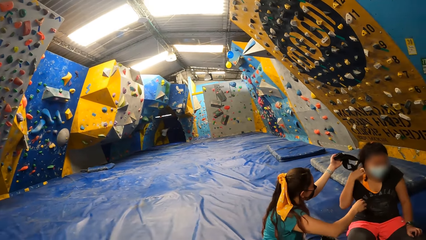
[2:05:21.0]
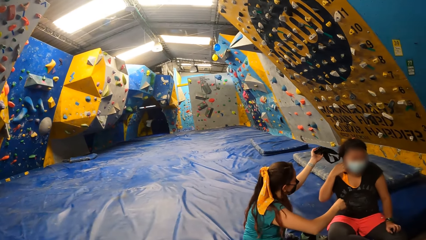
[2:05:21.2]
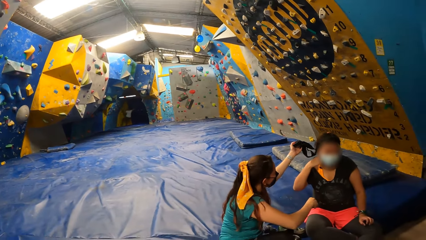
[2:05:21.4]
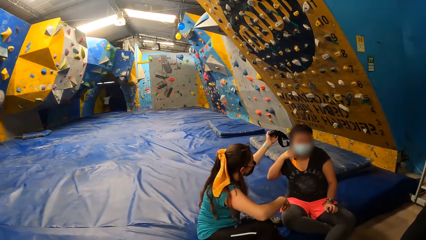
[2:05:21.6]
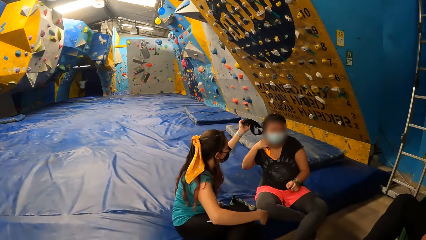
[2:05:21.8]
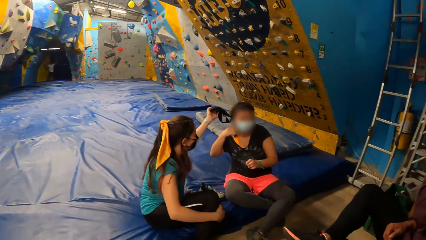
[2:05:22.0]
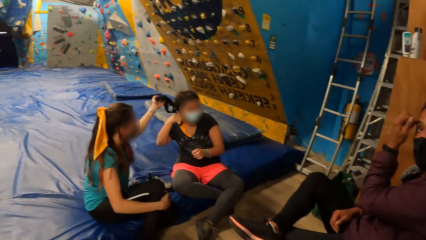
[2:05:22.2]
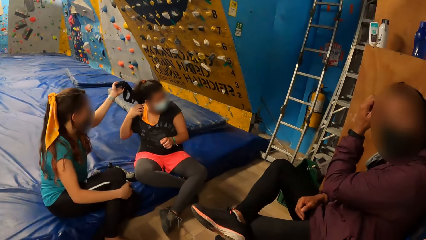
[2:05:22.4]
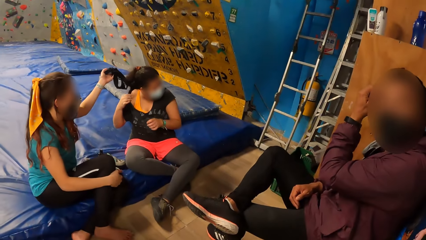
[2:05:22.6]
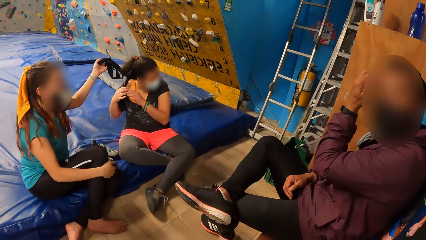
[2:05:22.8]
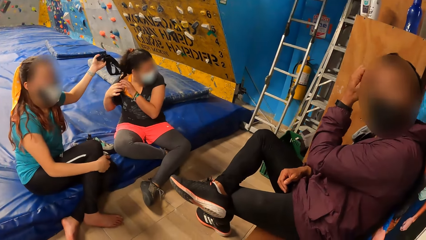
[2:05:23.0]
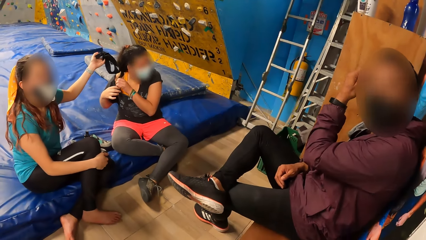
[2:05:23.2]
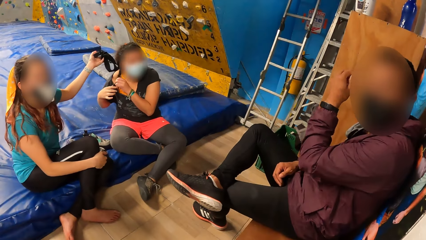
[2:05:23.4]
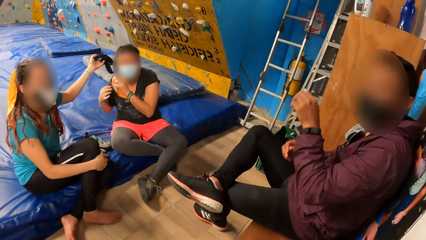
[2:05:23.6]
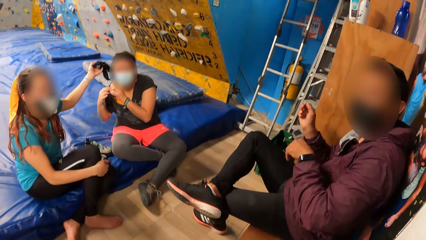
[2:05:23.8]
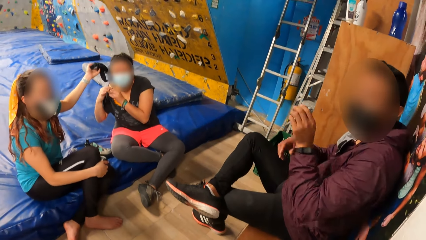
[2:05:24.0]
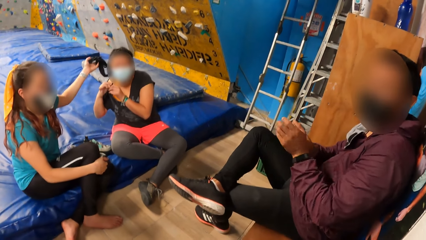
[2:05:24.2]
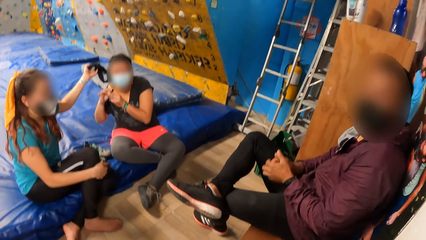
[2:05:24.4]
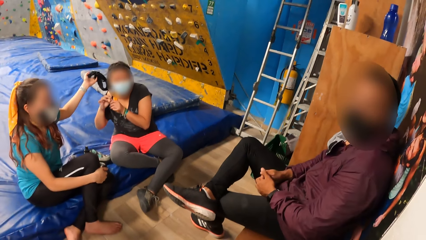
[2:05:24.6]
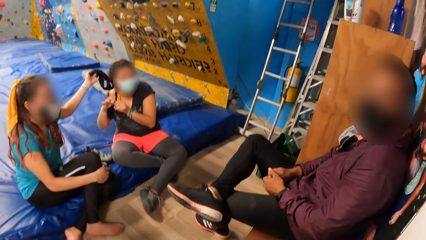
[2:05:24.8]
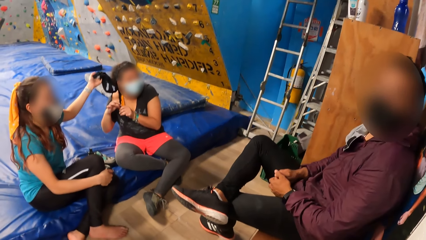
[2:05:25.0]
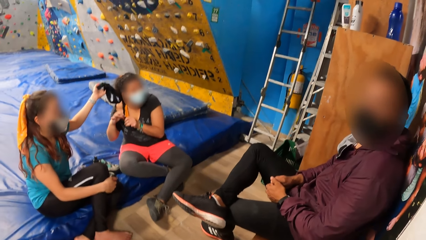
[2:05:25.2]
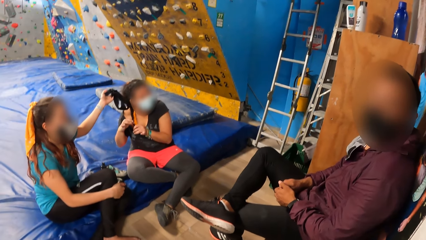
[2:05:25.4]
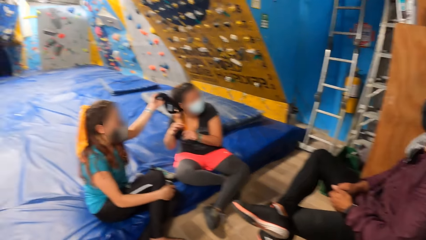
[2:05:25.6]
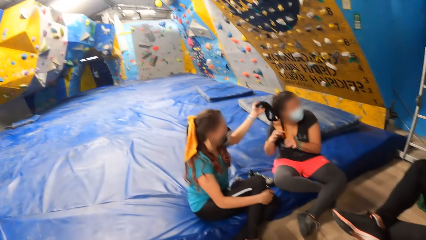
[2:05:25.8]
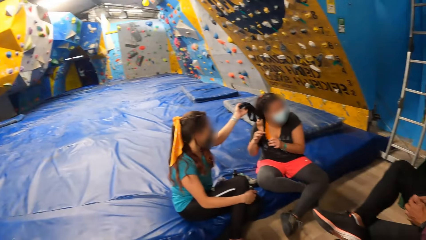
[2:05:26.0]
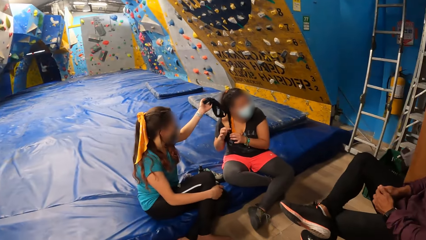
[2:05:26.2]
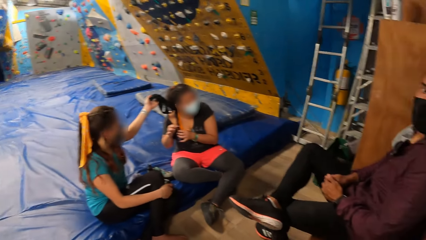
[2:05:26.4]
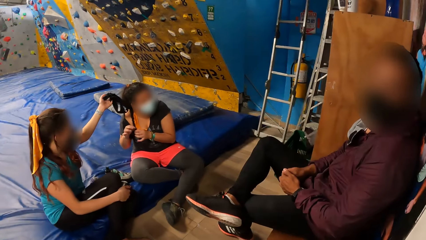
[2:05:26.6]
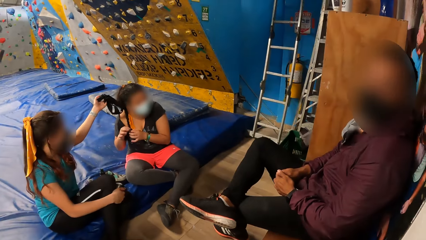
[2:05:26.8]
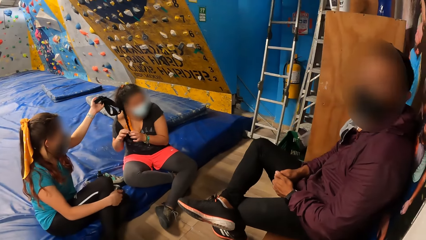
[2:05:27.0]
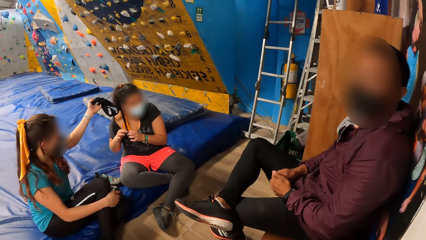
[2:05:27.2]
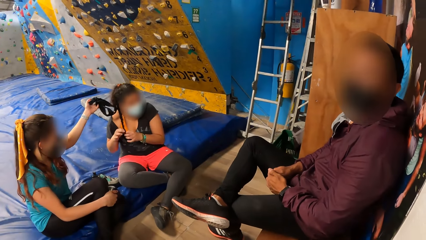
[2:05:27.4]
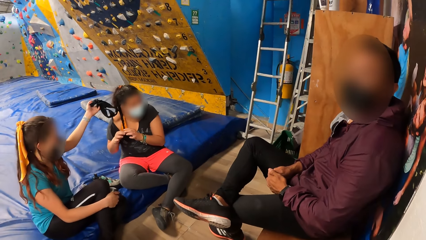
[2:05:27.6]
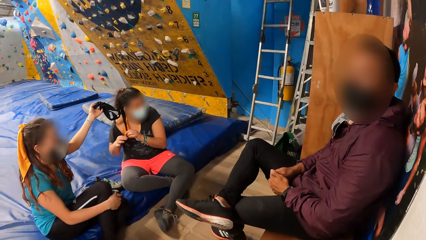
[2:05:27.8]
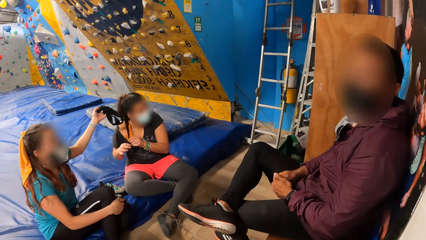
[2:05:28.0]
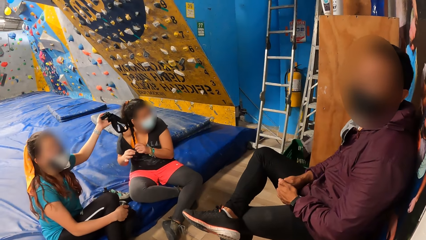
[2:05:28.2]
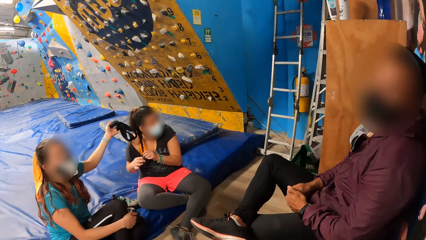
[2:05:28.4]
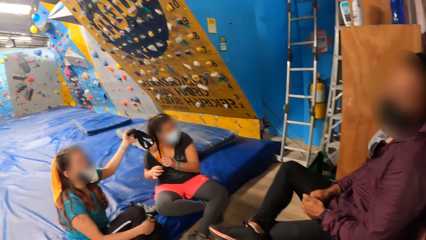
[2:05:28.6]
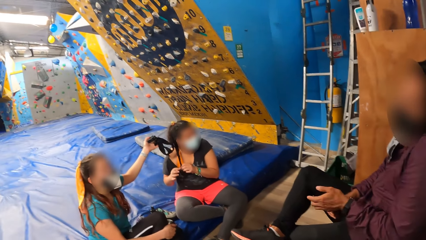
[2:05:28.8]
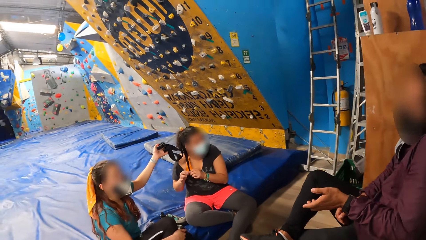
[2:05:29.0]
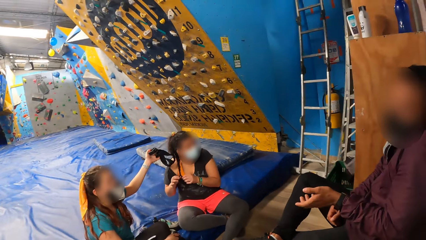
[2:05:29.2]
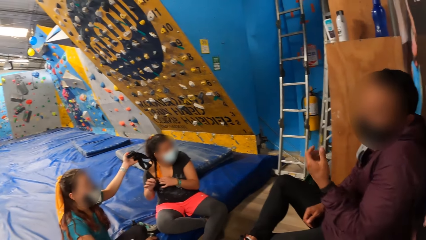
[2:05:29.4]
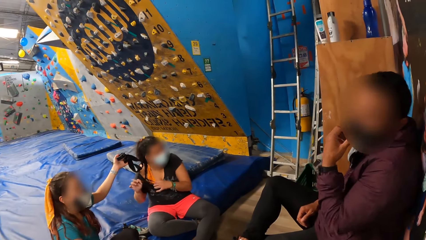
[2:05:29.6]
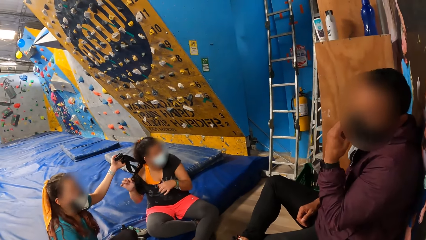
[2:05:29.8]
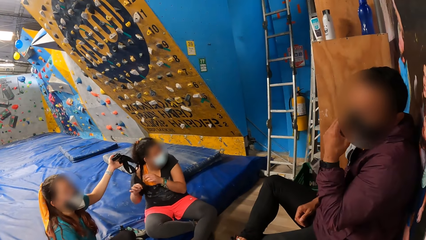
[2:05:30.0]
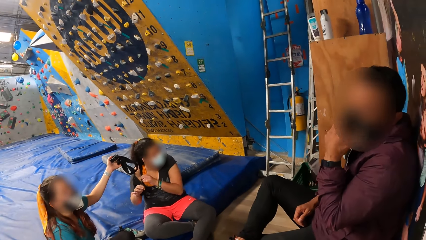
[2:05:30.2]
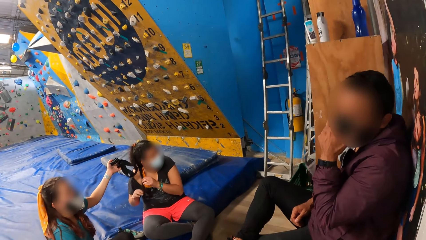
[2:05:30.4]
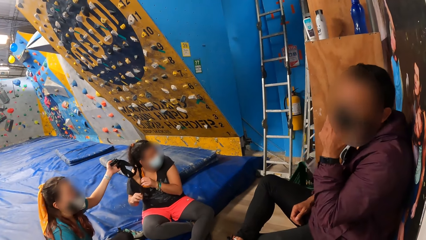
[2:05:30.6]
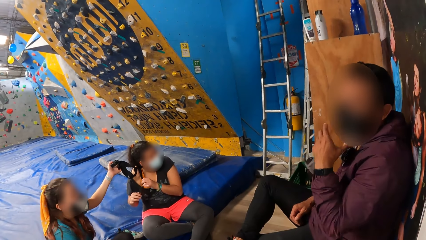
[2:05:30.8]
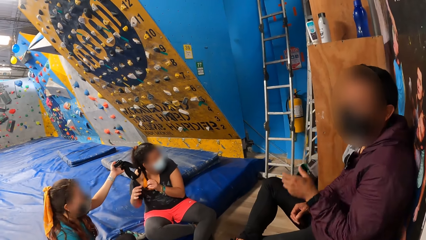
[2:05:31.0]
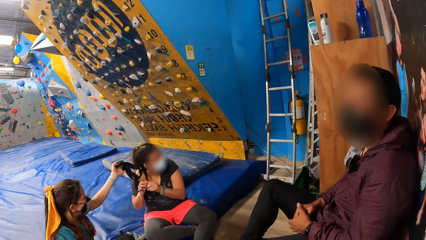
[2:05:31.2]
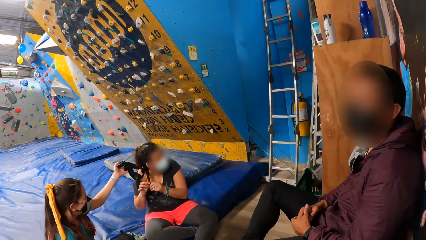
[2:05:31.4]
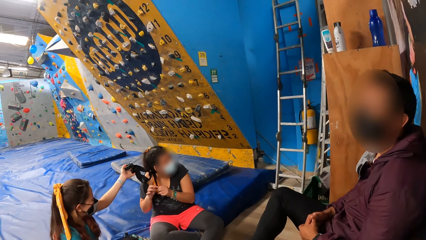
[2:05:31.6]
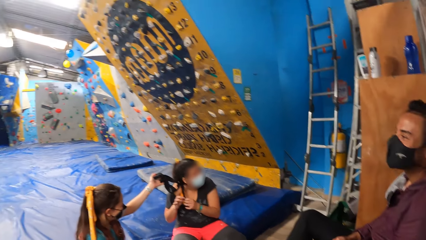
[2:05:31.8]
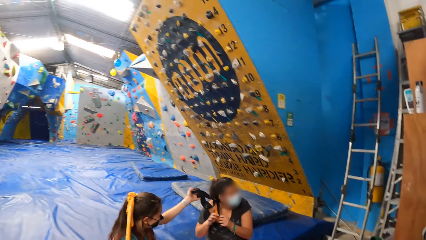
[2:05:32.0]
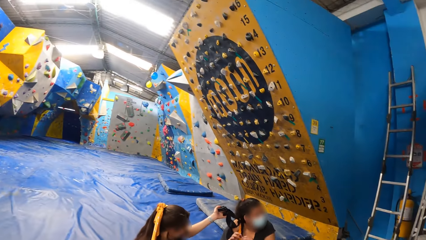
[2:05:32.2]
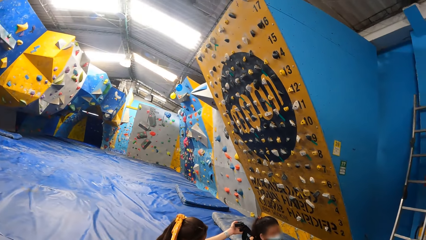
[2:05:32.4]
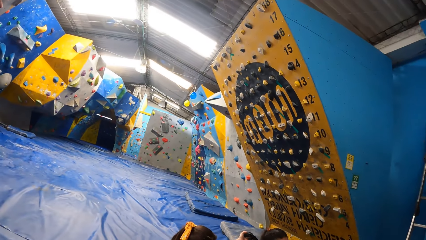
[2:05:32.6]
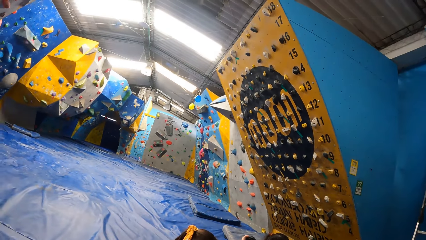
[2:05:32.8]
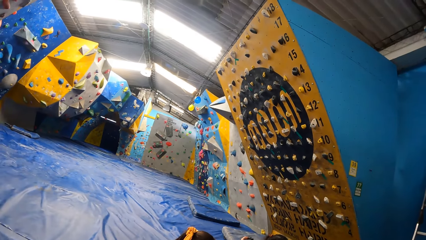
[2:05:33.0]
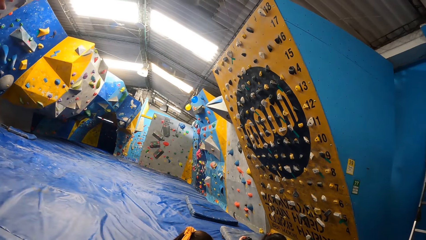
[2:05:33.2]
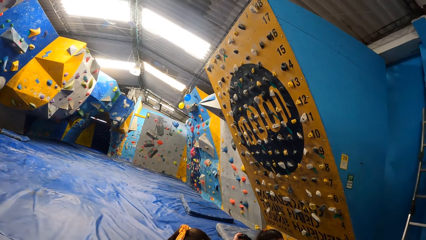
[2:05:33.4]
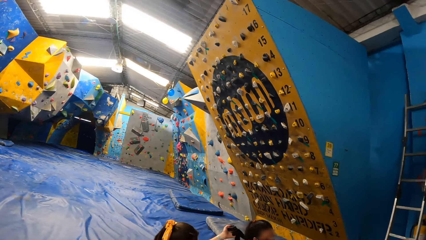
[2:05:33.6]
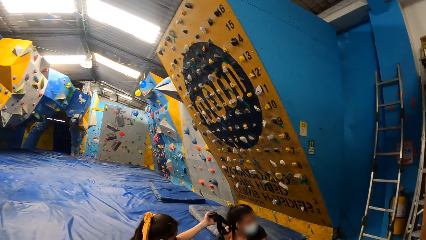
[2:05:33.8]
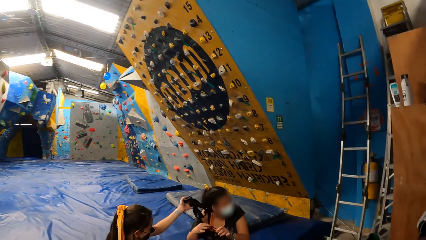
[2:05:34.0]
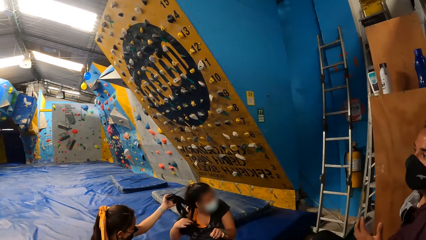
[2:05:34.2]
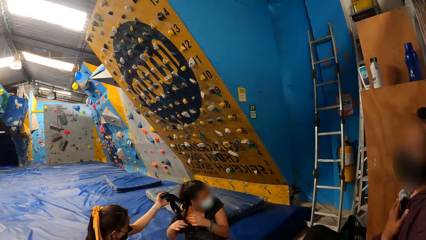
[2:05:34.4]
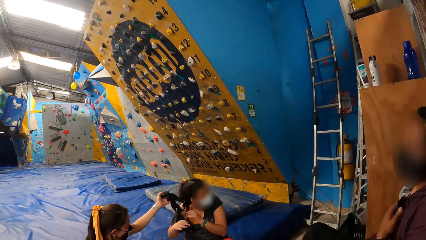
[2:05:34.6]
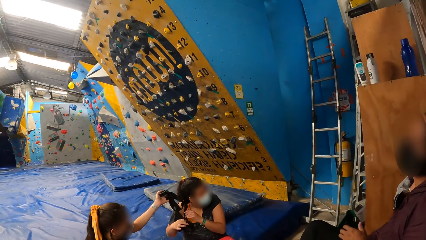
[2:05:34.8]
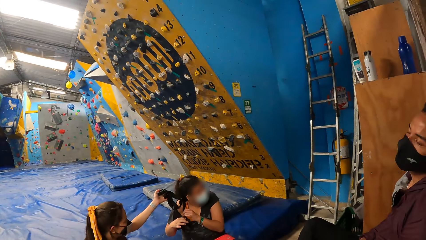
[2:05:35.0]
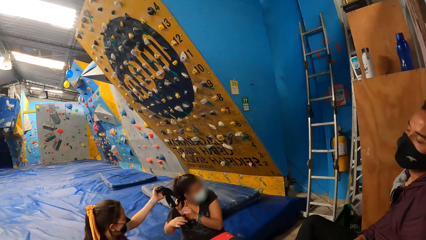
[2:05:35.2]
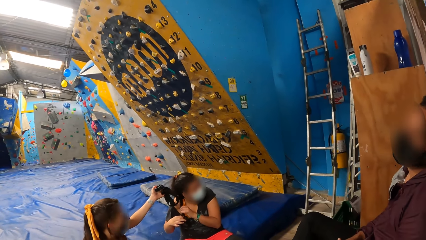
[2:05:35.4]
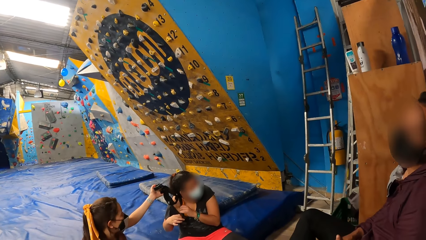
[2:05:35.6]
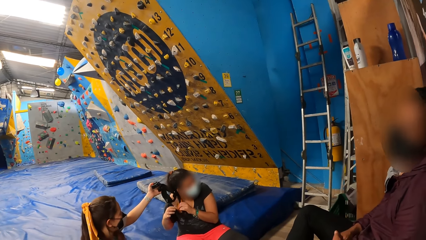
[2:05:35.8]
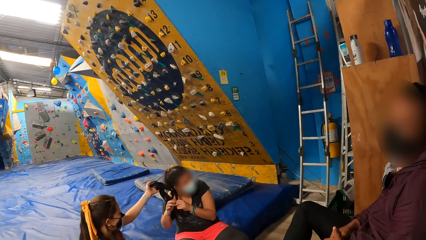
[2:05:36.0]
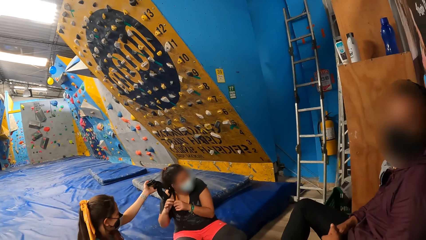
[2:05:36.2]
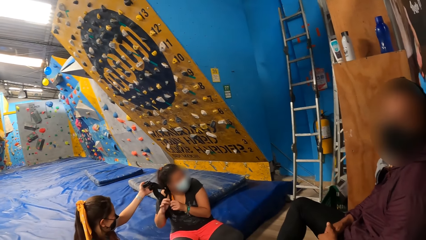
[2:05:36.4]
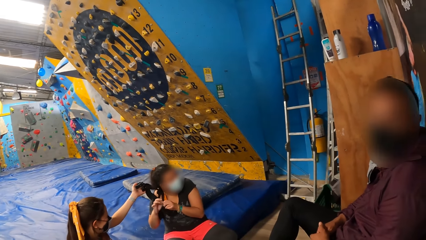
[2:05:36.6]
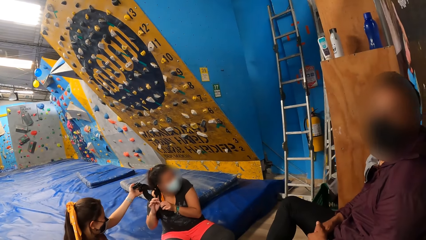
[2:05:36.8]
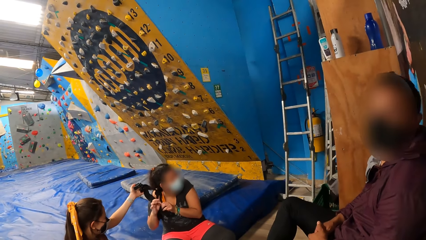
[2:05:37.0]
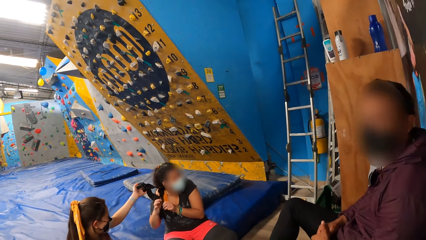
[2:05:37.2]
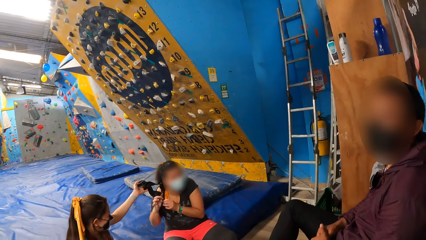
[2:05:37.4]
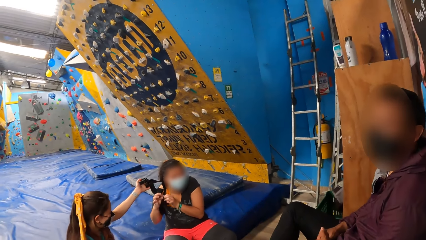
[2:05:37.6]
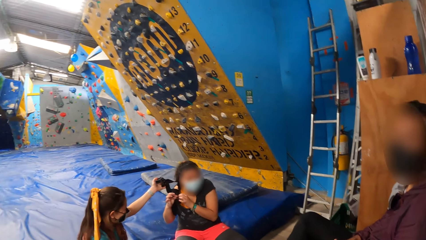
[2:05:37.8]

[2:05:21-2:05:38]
A man interacts with a woman, another woman and the camera wearer. The camera wearer looks at the man. They turn around the room. They look at the man.
